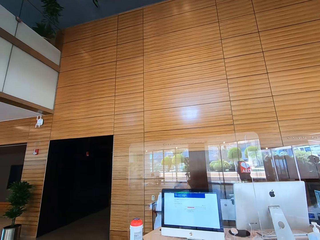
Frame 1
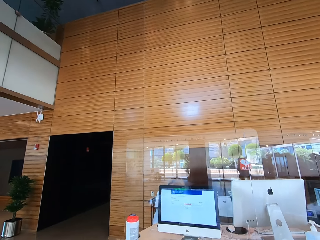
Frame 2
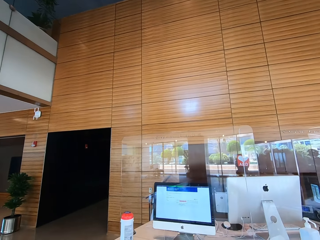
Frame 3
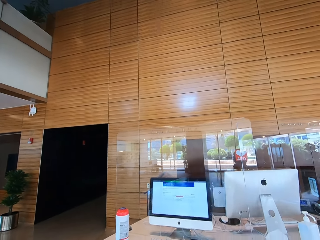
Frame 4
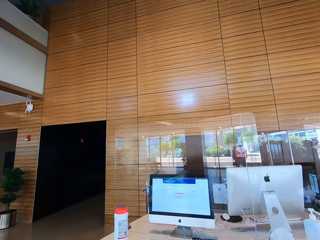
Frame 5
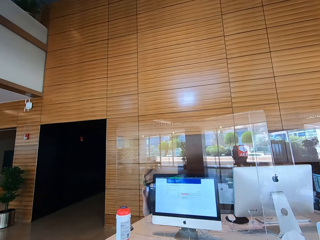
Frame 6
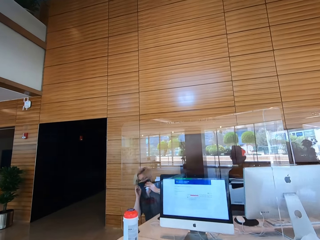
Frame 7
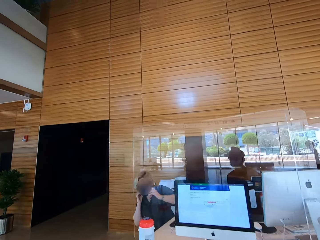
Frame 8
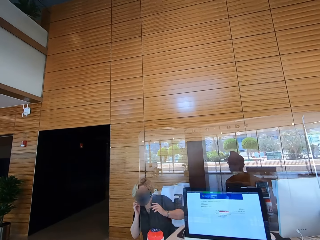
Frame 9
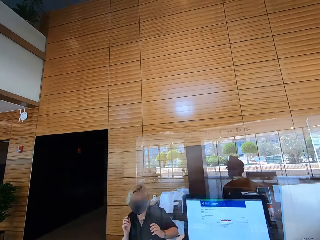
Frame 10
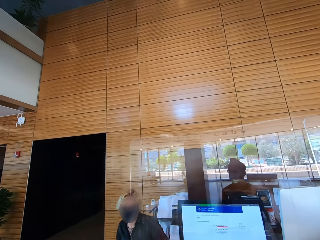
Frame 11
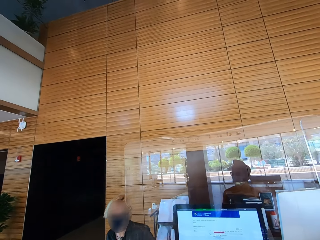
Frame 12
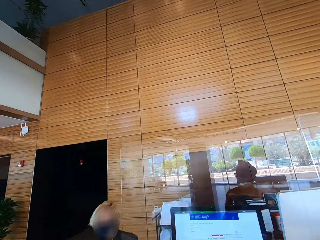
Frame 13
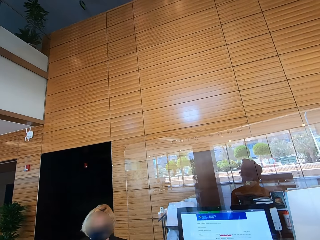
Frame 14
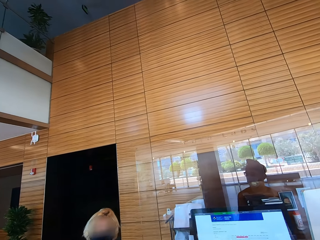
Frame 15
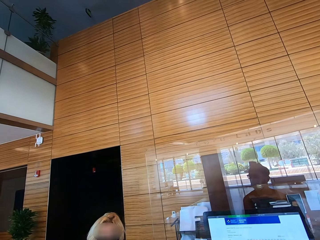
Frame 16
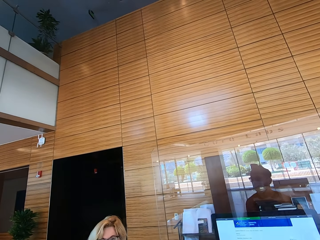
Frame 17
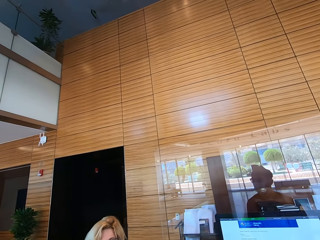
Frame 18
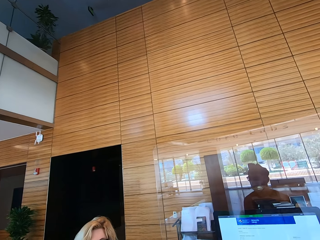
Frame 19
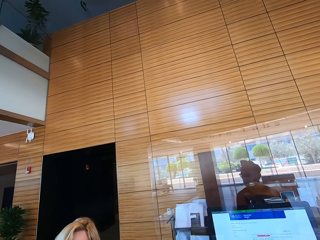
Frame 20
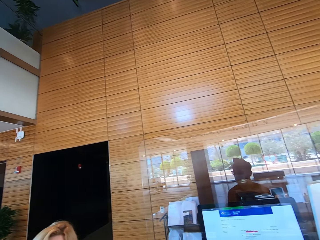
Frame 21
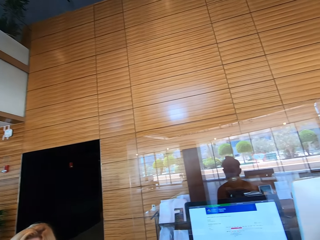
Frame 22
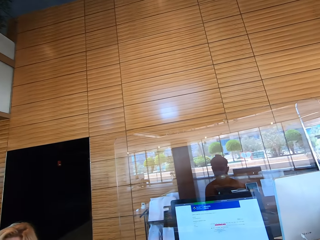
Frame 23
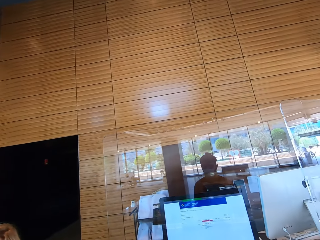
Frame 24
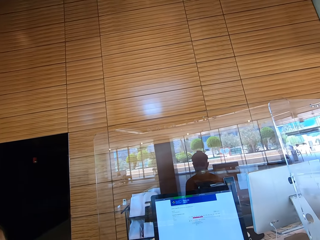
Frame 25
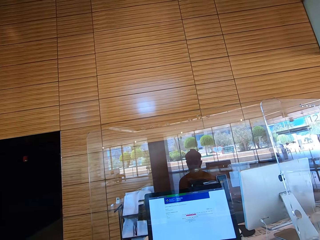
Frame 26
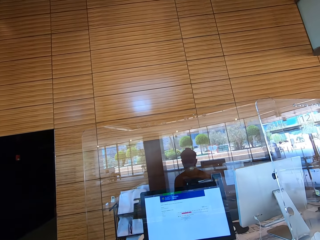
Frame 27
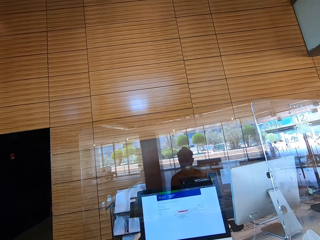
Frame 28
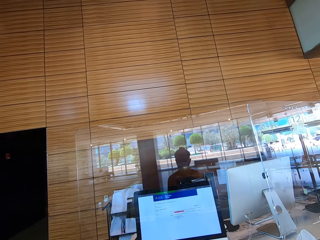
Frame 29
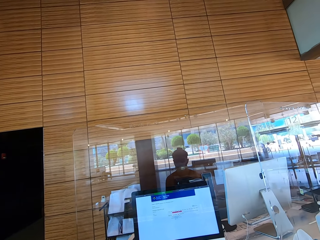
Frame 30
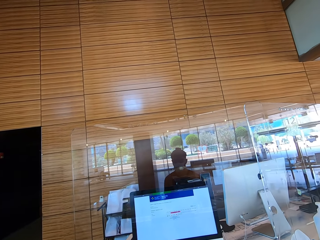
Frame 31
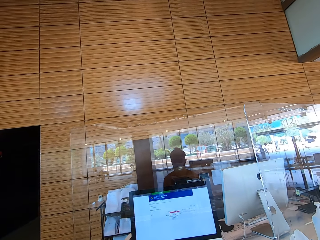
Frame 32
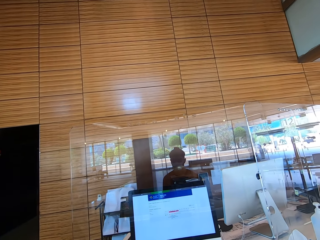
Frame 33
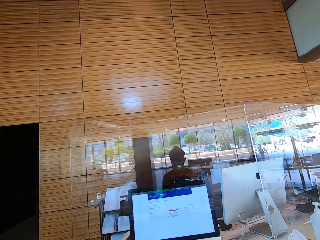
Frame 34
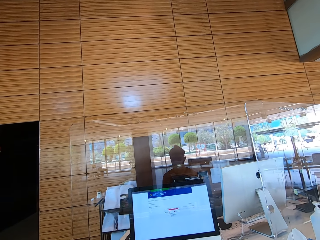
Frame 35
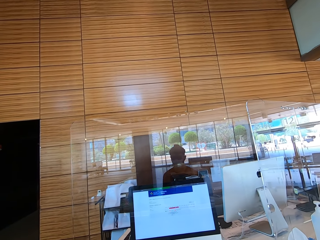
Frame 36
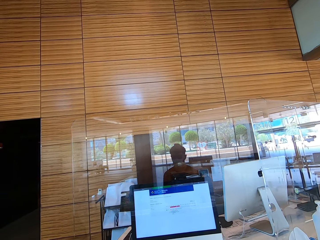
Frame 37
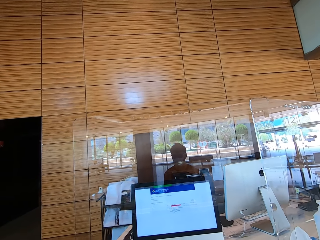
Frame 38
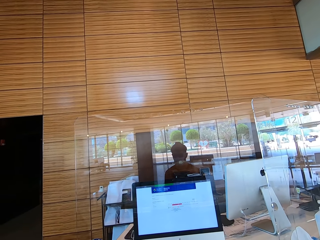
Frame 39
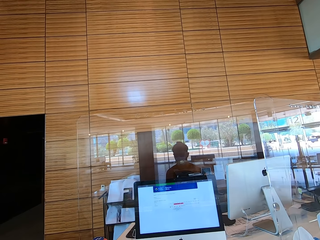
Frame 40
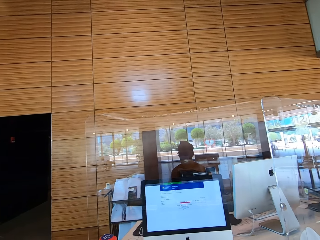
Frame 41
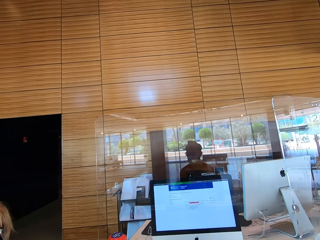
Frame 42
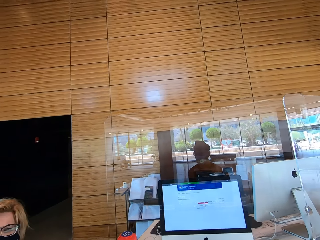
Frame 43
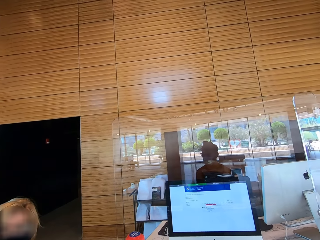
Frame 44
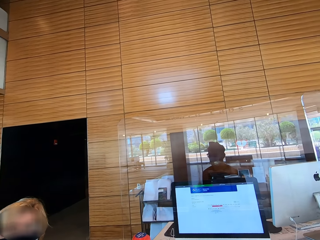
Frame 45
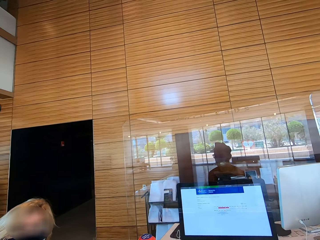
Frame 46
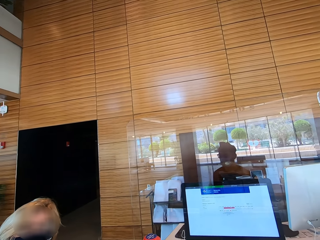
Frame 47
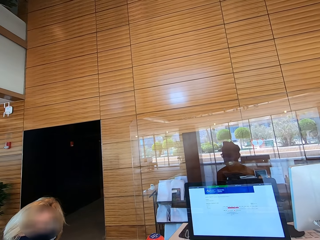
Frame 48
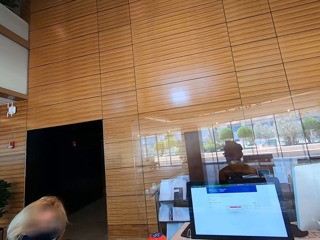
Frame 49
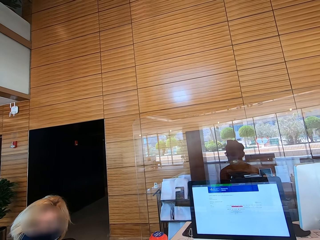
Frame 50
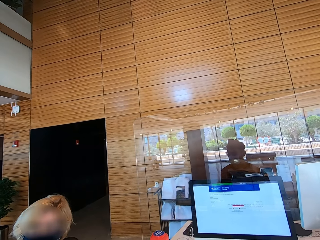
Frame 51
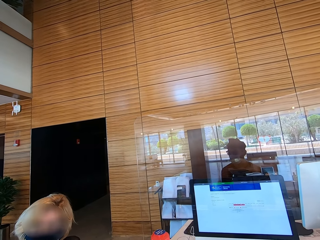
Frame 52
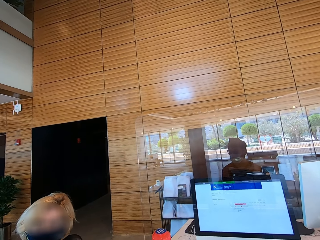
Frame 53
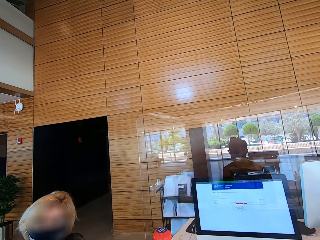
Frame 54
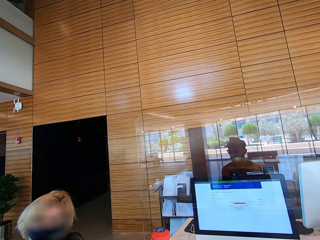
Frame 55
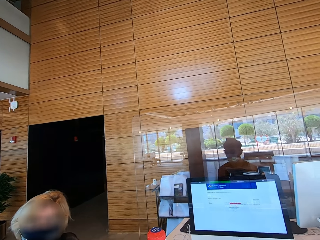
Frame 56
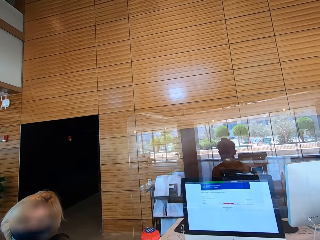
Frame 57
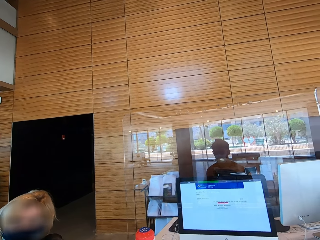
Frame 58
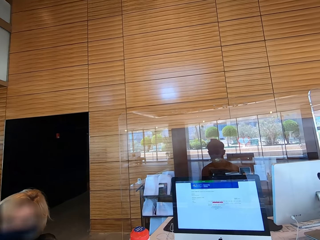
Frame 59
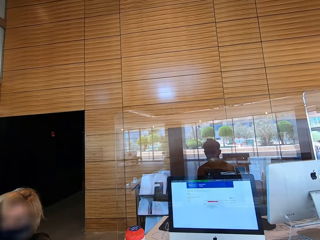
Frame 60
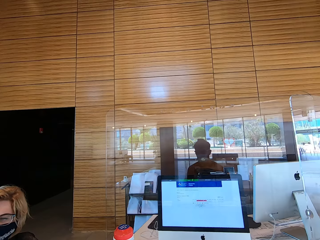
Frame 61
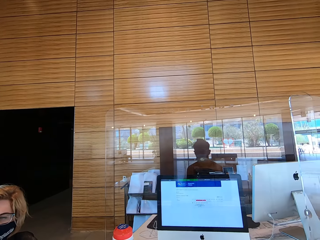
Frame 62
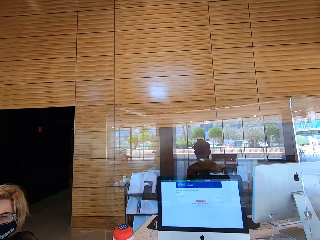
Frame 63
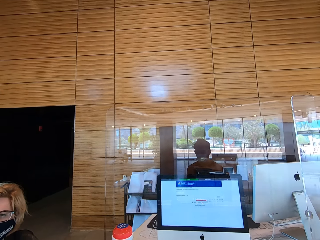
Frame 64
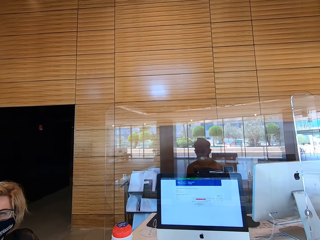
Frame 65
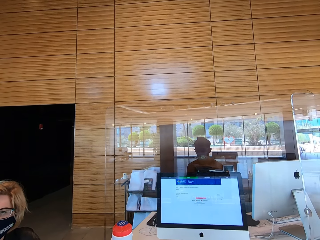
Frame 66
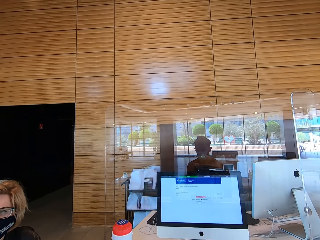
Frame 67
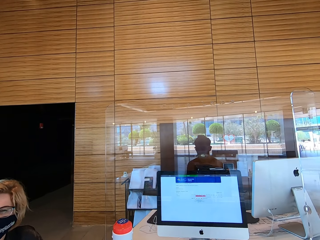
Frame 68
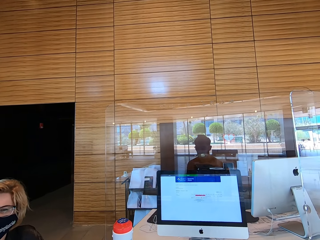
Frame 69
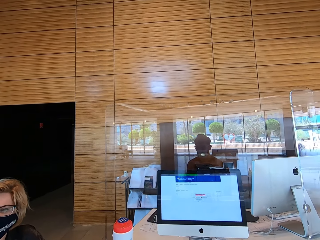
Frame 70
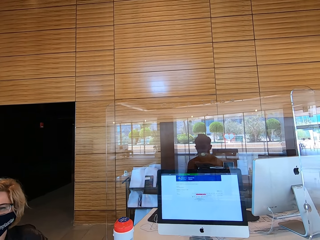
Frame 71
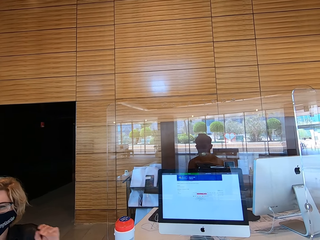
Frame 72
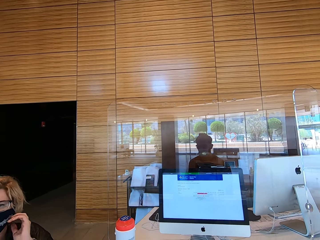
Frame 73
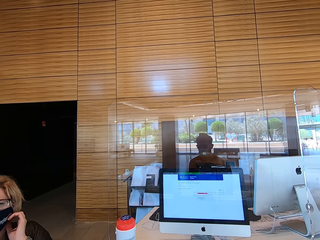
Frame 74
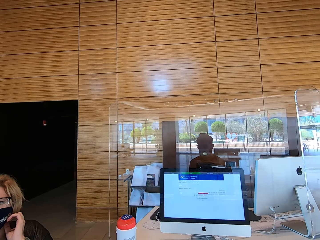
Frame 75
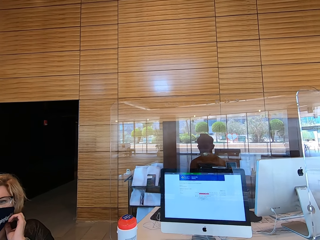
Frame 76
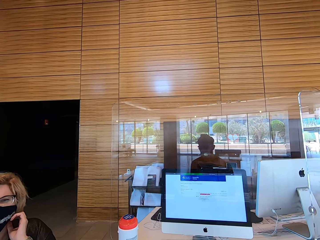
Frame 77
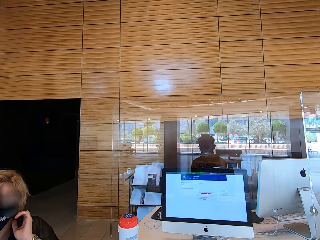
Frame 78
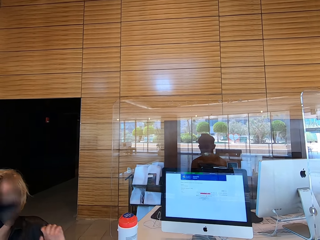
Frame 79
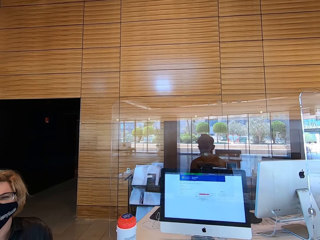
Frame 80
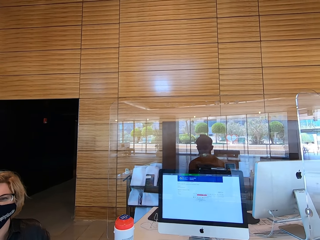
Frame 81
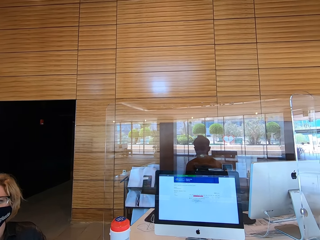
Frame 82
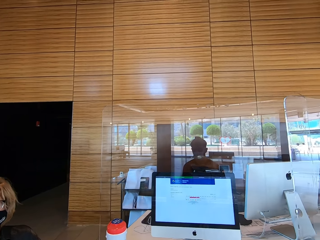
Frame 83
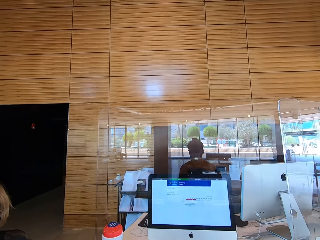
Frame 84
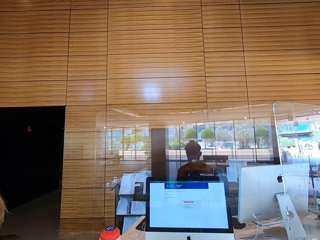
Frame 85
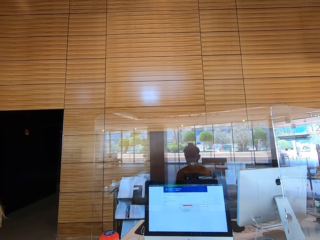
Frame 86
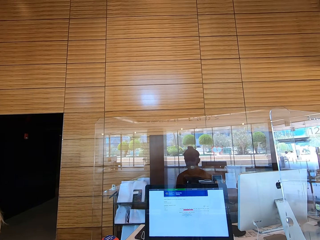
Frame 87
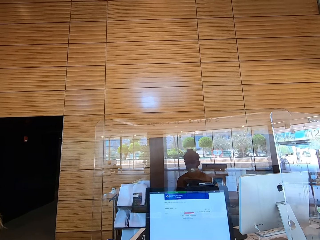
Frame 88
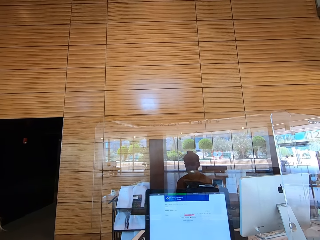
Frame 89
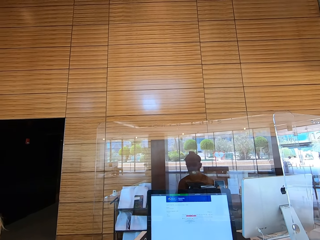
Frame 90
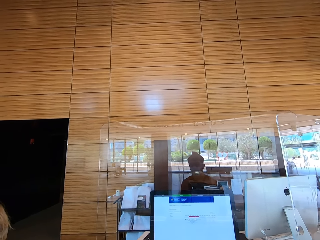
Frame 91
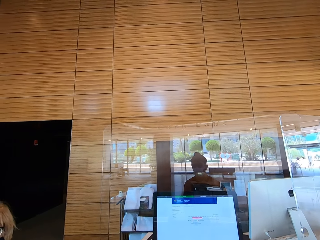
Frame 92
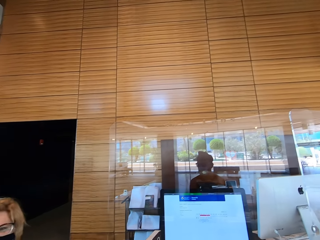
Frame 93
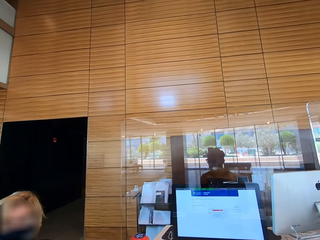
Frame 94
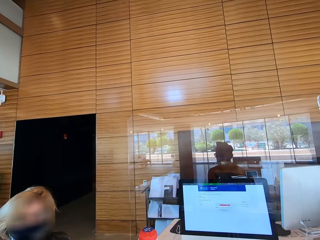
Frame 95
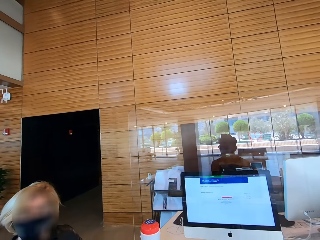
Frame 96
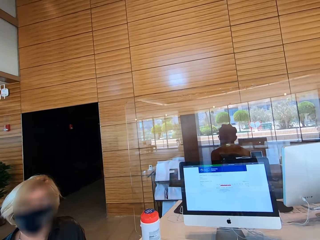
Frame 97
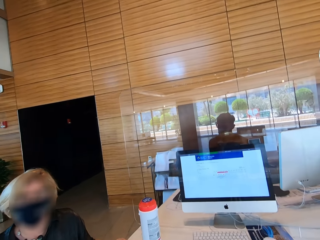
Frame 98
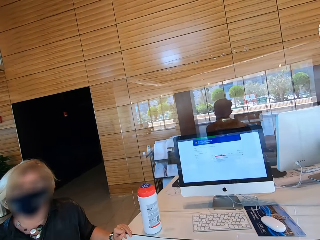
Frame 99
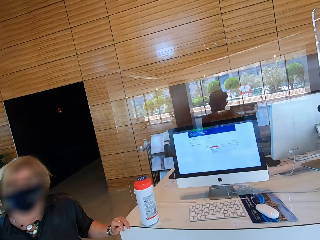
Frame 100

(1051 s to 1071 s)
The camera wearer looks around the building. A woman walks towards the camera wearer. The camera wearer interacts with the woman. They speak with the woman. The woman converses with the camera wearer. The woman adjusts the mask.
